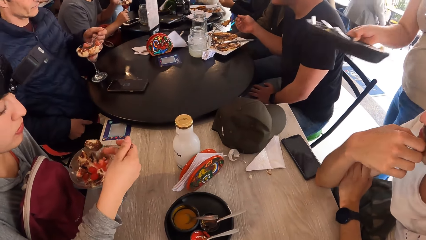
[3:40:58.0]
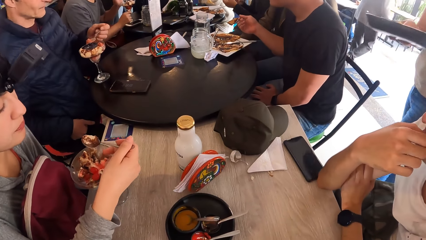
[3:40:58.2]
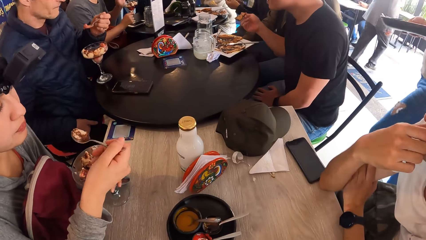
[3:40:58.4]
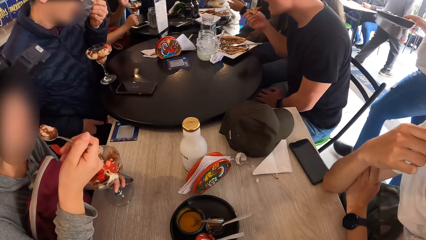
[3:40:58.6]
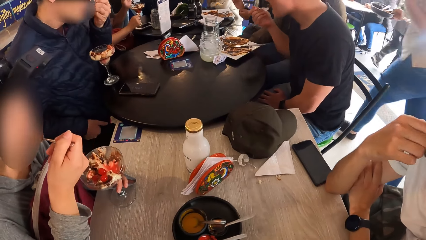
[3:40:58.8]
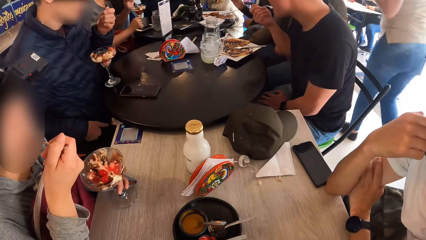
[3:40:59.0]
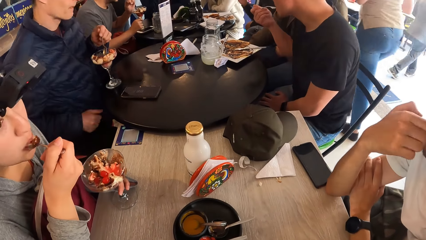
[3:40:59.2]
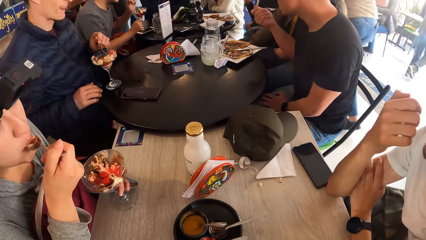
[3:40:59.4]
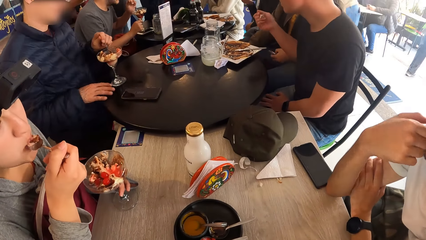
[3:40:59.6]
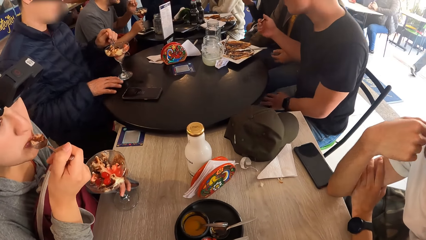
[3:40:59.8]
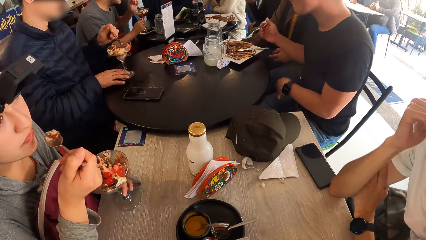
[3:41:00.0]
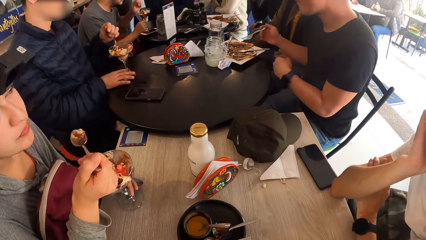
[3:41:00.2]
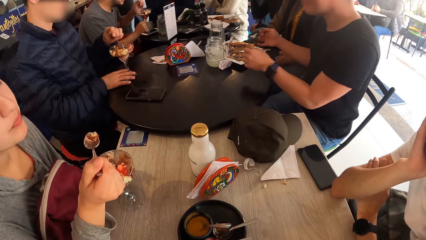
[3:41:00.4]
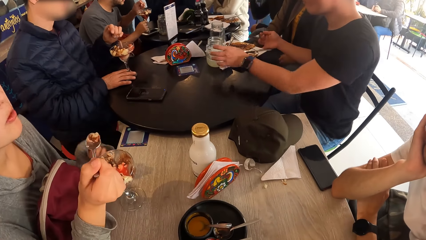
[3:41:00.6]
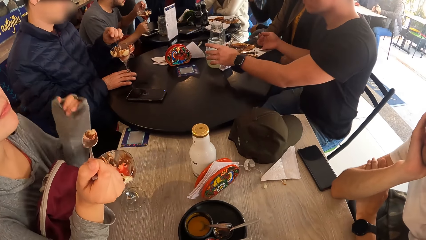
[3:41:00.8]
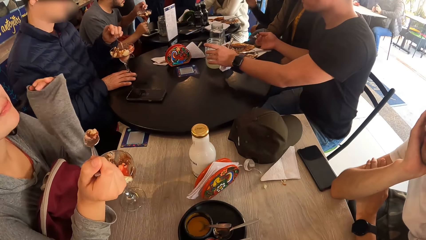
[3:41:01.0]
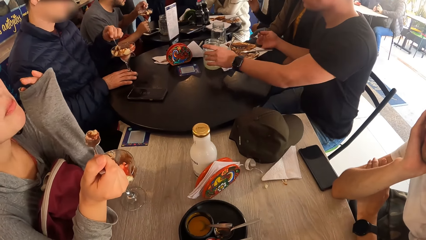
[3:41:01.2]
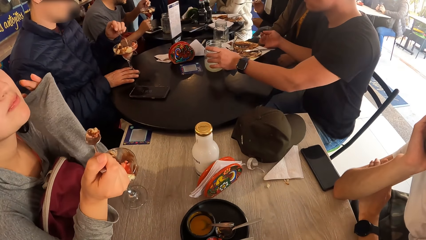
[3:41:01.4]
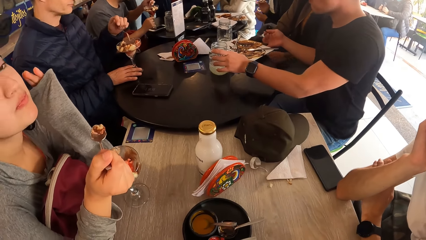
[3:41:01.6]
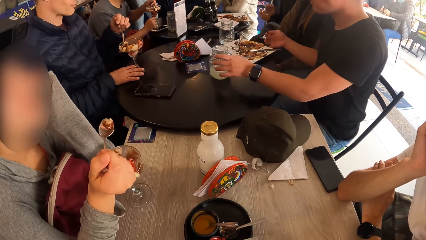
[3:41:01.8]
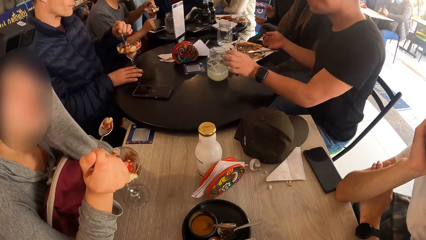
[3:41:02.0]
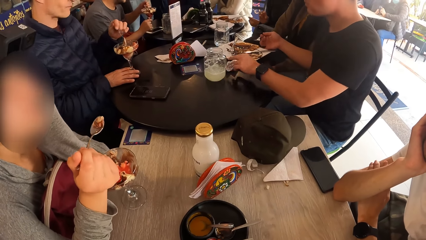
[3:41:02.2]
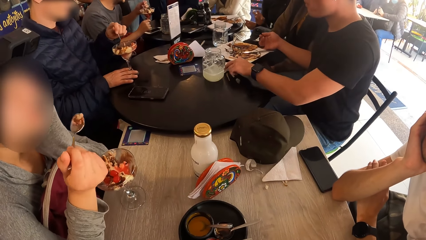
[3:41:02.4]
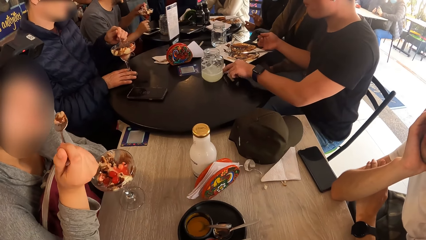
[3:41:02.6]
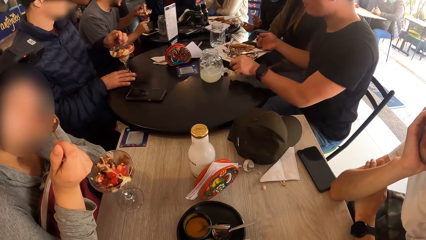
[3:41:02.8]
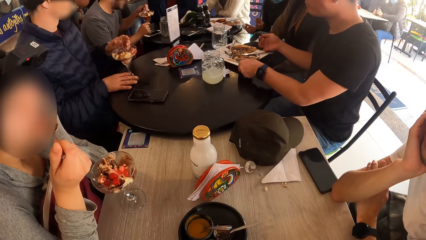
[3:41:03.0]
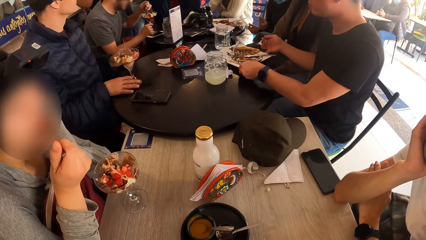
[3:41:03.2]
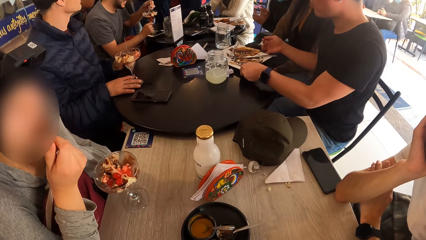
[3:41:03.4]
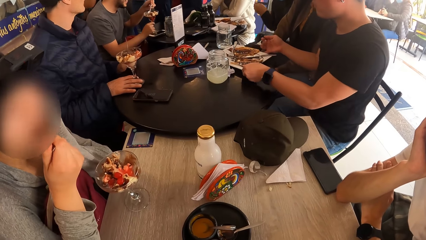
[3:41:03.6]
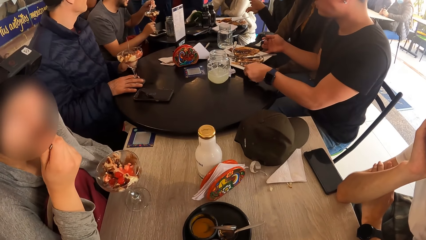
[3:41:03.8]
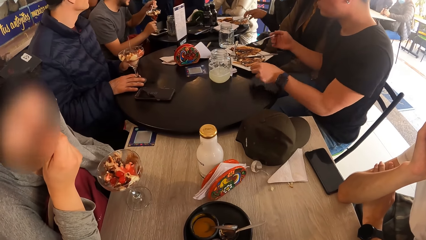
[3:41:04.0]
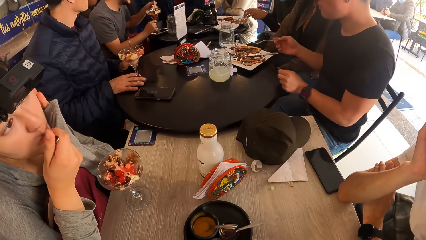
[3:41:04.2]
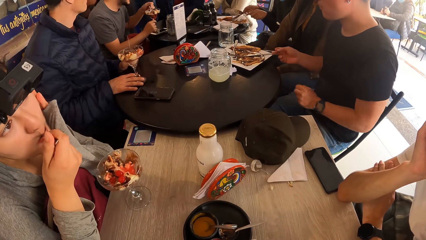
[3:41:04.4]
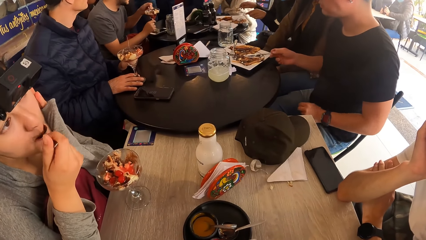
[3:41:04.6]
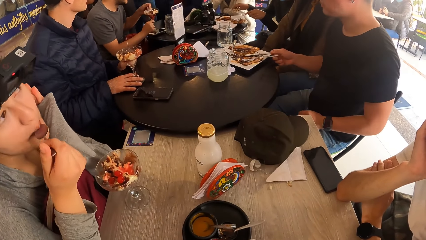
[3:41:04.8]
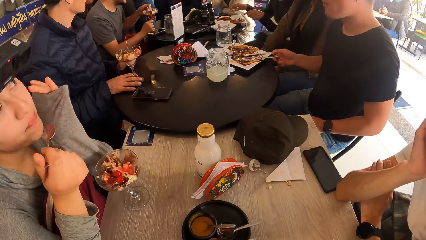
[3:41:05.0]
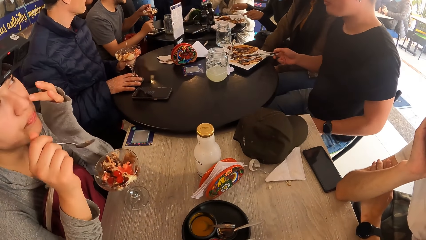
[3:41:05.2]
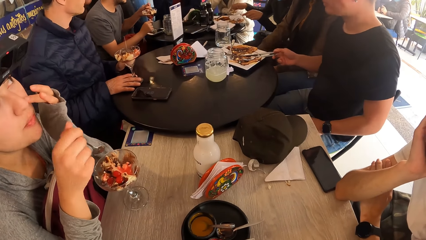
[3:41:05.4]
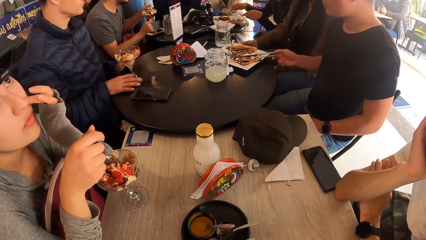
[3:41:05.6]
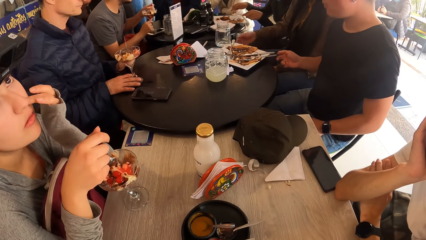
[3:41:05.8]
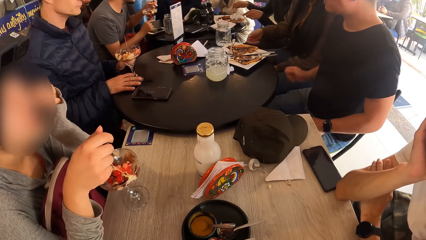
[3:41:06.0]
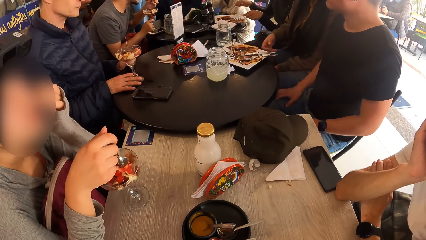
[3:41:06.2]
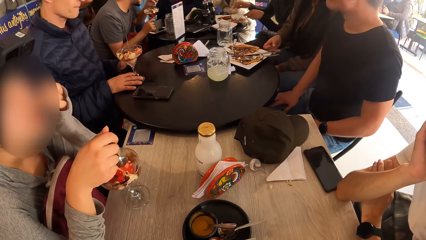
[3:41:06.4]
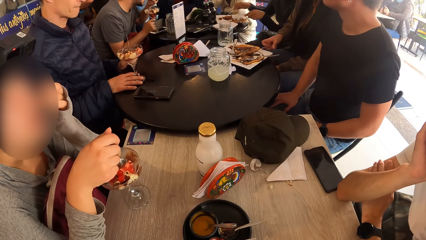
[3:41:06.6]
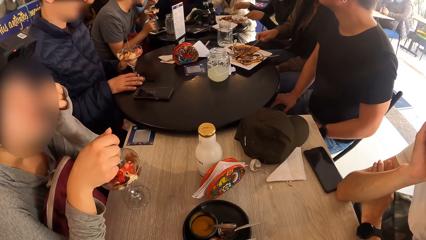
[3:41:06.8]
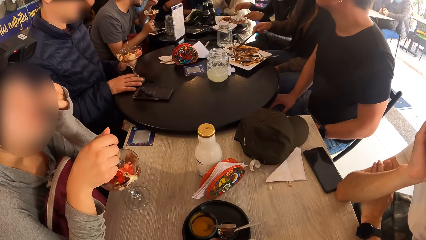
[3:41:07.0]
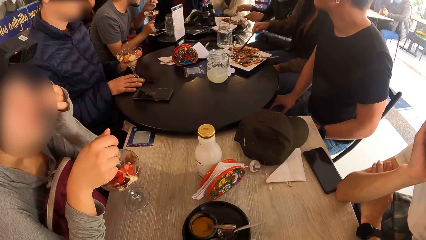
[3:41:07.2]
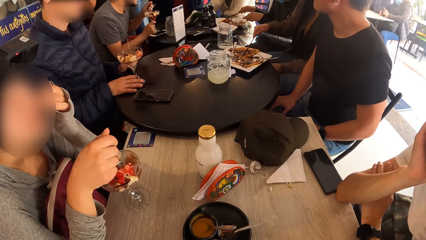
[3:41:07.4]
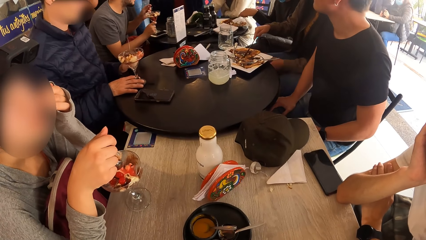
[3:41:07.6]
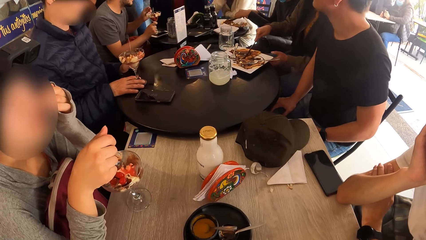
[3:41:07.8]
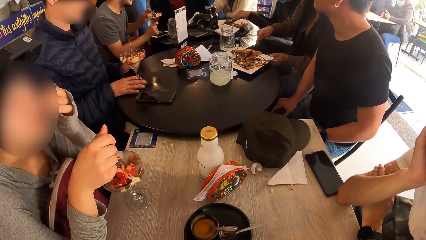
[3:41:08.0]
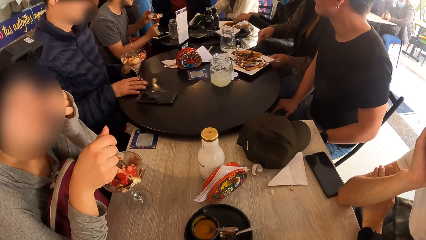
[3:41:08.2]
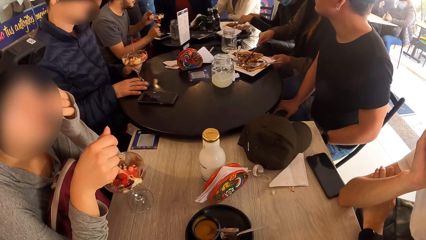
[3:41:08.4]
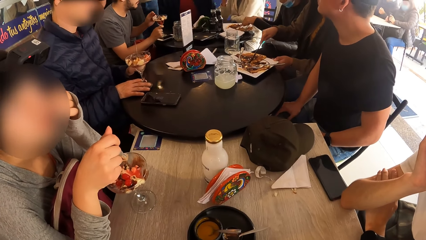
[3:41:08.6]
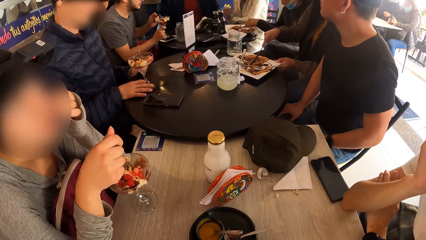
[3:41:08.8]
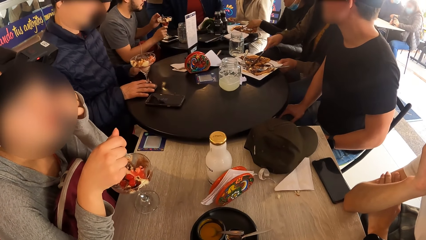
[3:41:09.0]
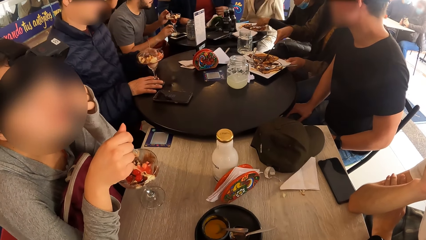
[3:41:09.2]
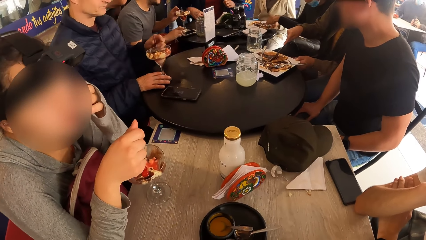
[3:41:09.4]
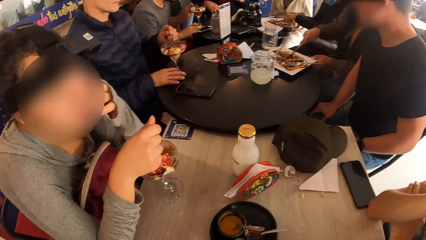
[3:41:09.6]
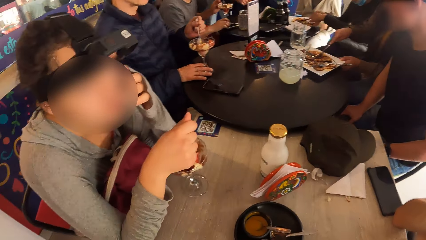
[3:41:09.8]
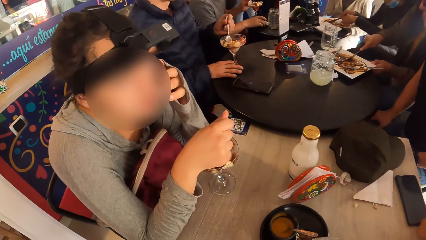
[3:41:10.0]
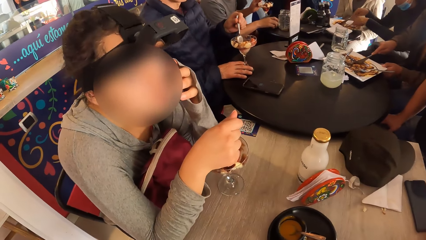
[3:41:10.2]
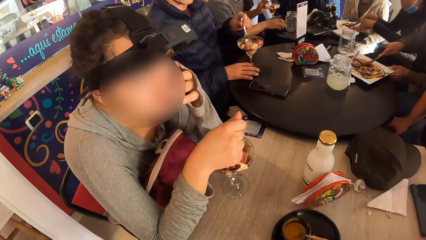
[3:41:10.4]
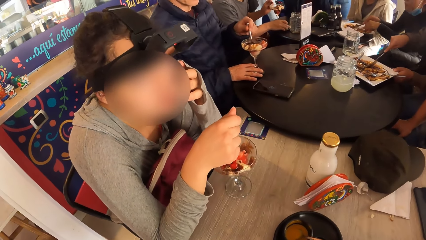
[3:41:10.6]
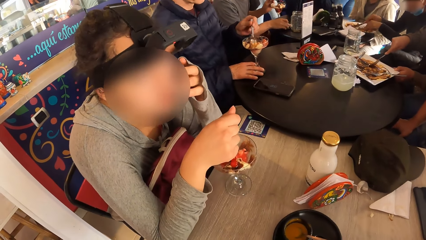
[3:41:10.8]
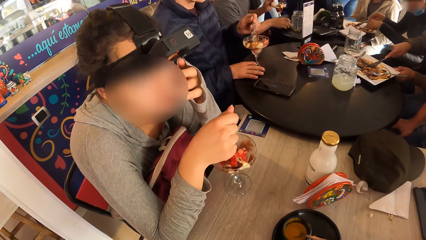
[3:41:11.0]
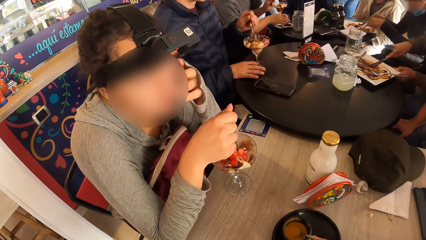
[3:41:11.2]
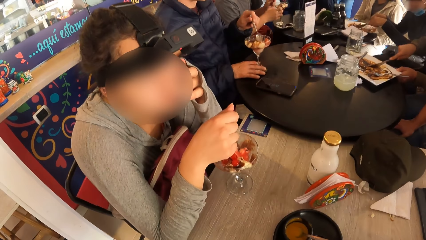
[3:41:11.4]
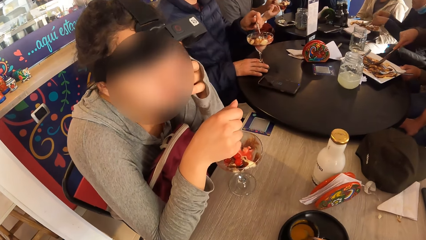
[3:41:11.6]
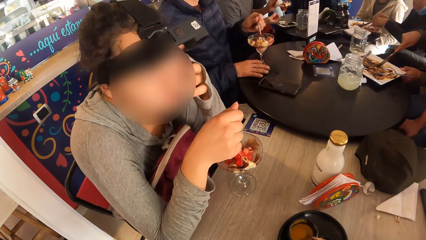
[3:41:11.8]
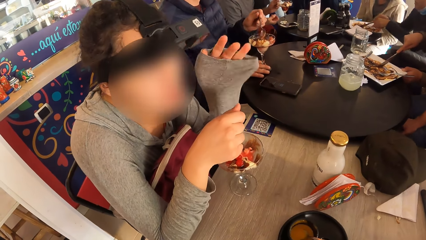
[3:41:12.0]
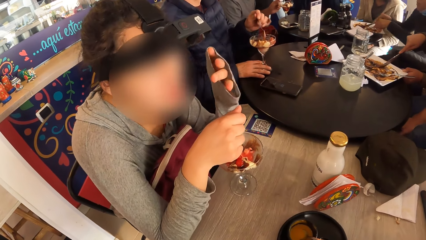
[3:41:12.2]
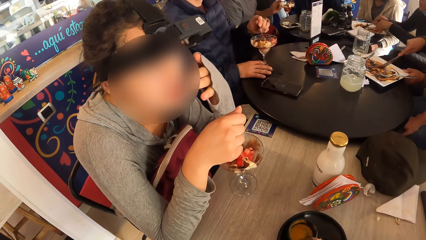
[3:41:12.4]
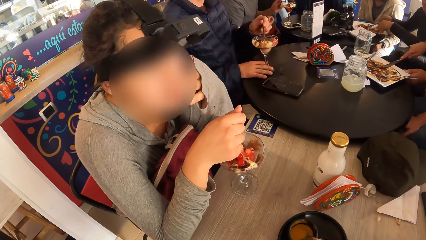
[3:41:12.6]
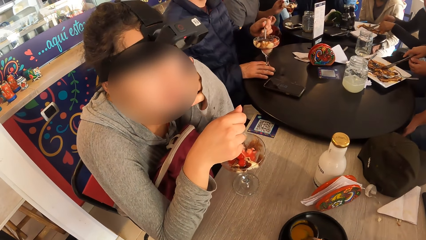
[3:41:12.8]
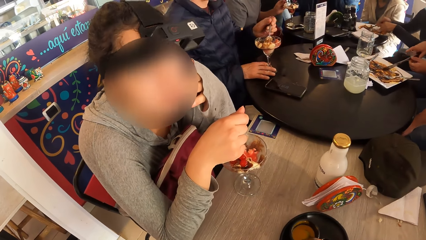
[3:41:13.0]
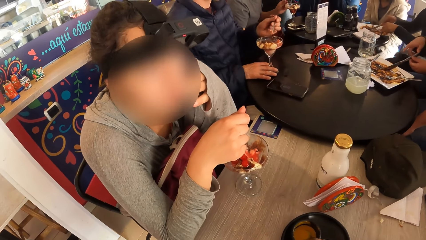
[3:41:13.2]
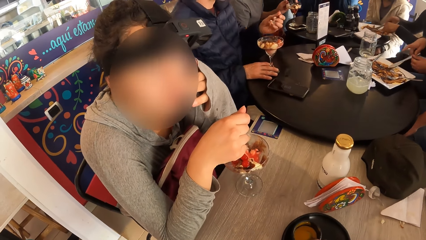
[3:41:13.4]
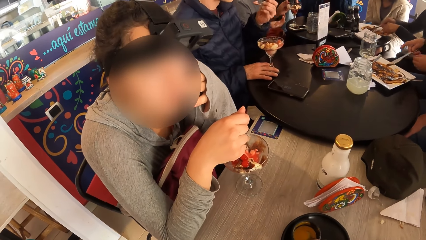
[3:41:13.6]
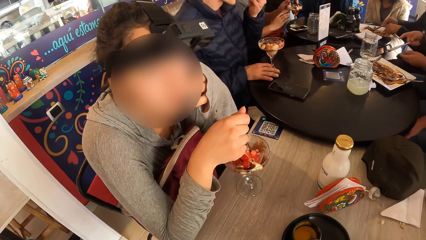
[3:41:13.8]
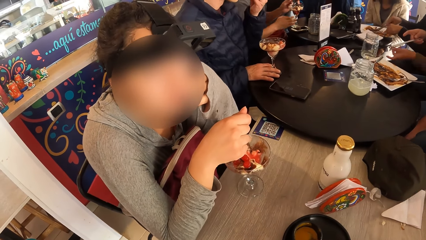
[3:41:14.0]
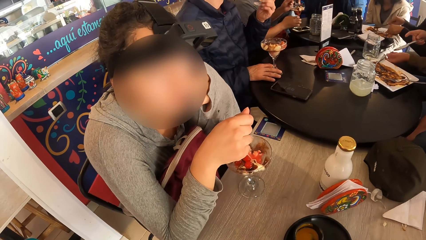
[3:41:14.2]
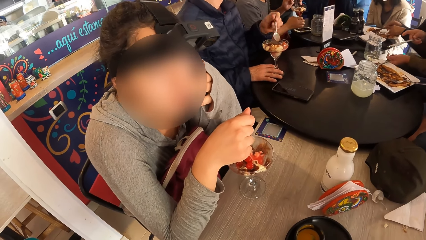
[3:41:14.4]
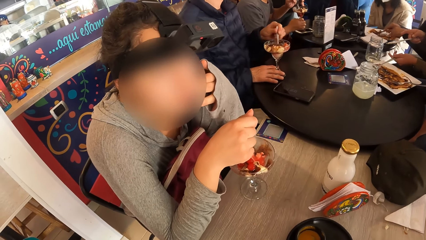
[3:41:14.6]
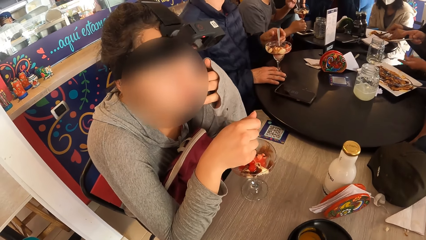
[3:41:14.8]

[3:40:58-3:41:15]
A woman picks up some parfait from the cup on the table with the spoon in her right hand, eats dessert, and puts the spoon in her mouth with her right hand. The woman removes her left hand from the cup of parfait on the table, touches her face with her left hand, eats dessert, and scratches her nose. The camera wearer interacts with the woman.
